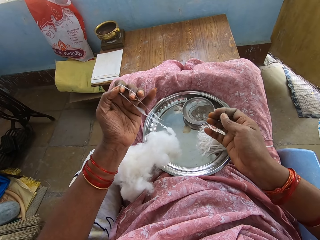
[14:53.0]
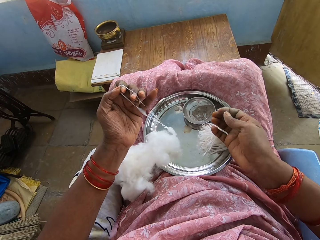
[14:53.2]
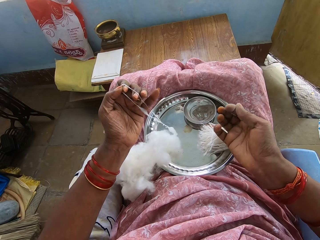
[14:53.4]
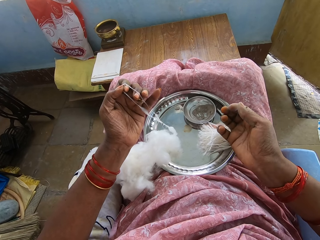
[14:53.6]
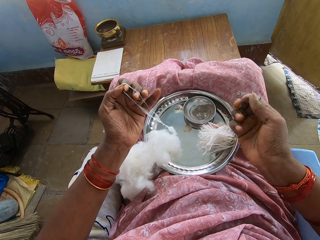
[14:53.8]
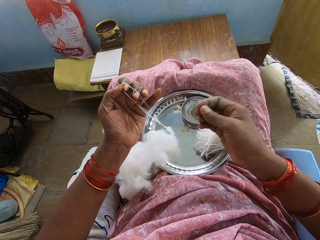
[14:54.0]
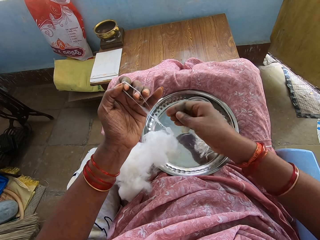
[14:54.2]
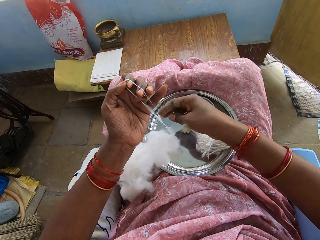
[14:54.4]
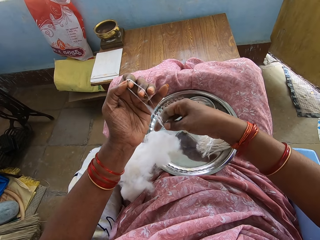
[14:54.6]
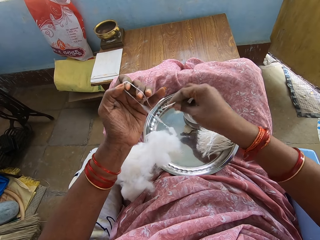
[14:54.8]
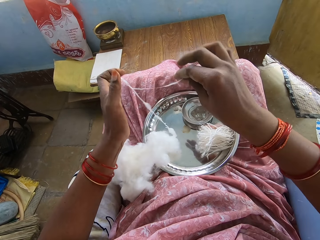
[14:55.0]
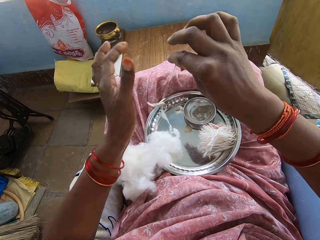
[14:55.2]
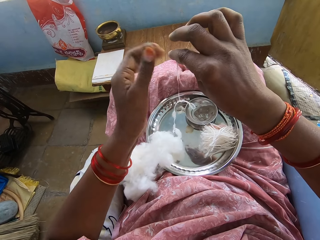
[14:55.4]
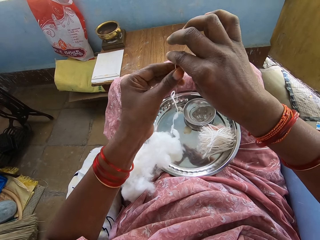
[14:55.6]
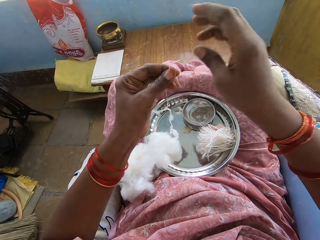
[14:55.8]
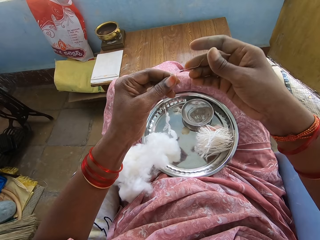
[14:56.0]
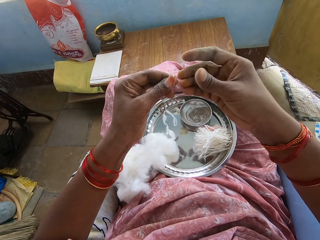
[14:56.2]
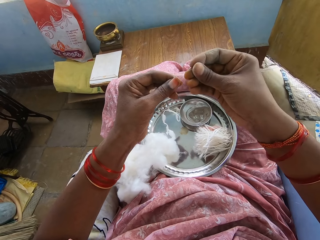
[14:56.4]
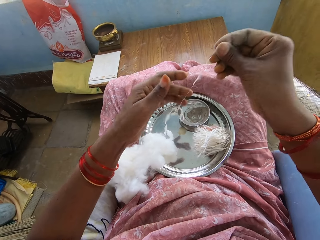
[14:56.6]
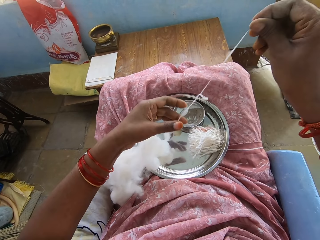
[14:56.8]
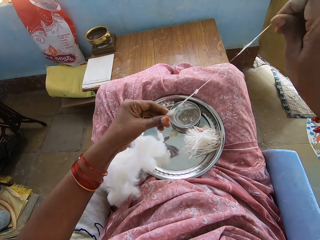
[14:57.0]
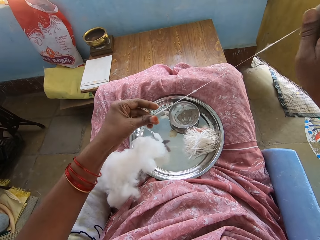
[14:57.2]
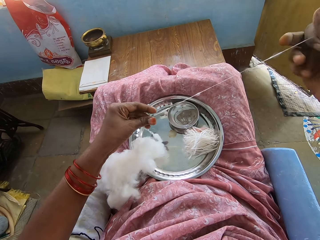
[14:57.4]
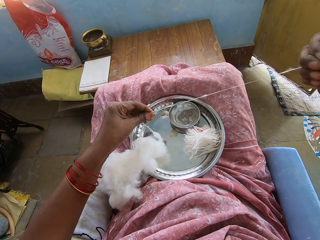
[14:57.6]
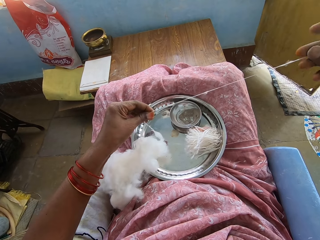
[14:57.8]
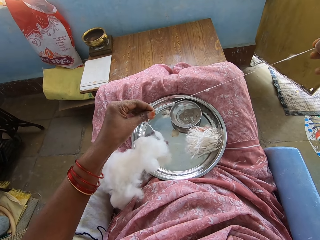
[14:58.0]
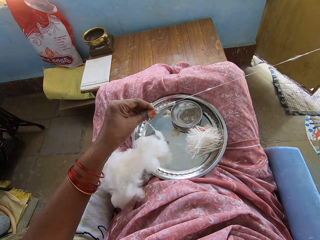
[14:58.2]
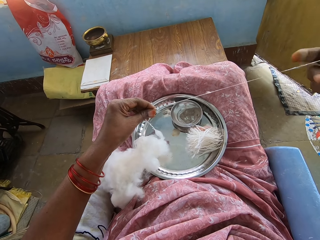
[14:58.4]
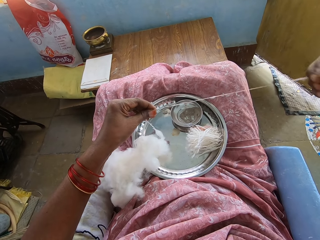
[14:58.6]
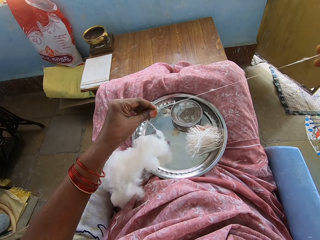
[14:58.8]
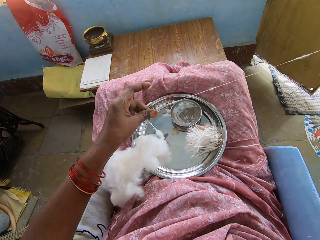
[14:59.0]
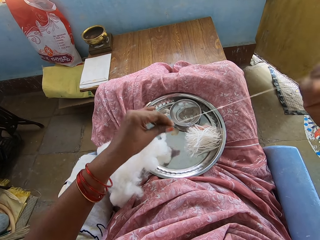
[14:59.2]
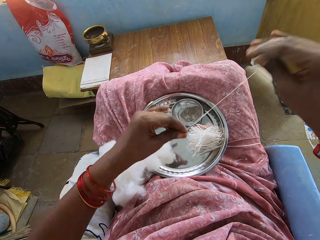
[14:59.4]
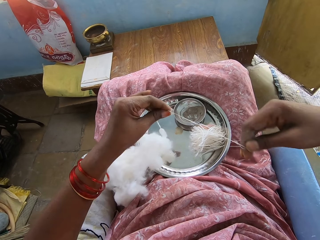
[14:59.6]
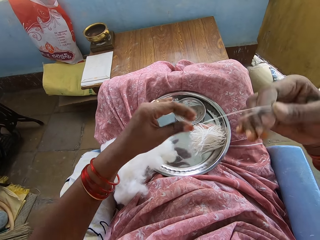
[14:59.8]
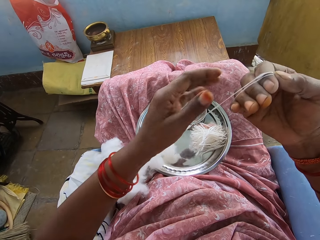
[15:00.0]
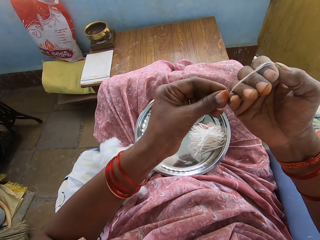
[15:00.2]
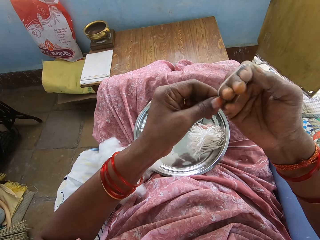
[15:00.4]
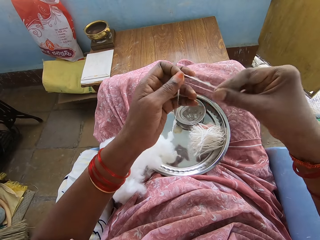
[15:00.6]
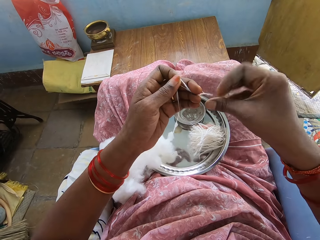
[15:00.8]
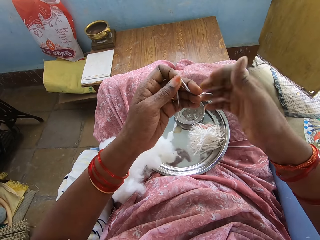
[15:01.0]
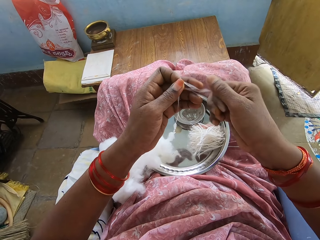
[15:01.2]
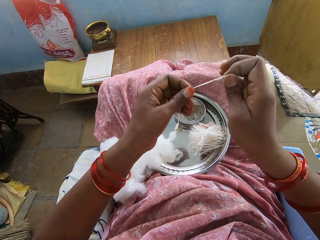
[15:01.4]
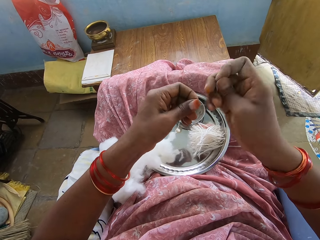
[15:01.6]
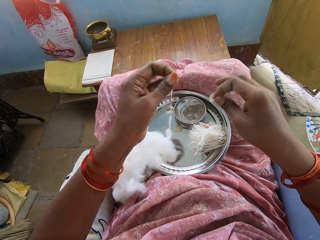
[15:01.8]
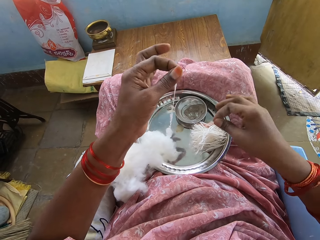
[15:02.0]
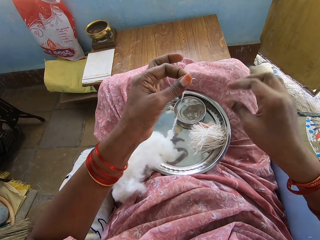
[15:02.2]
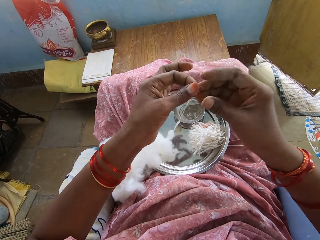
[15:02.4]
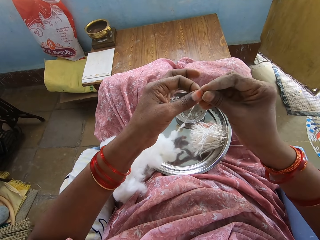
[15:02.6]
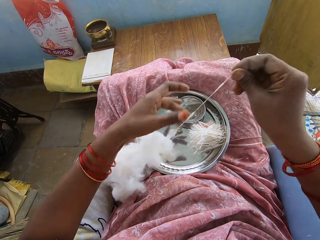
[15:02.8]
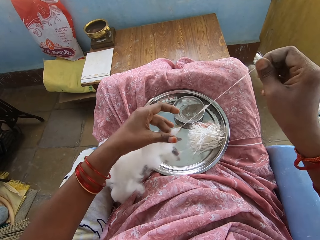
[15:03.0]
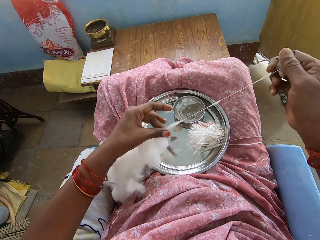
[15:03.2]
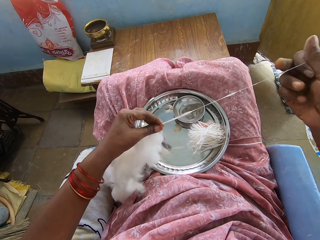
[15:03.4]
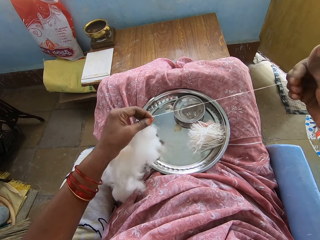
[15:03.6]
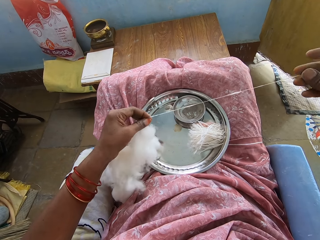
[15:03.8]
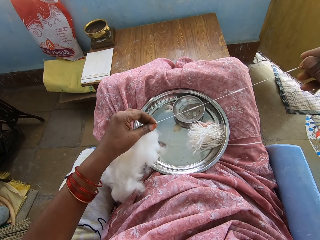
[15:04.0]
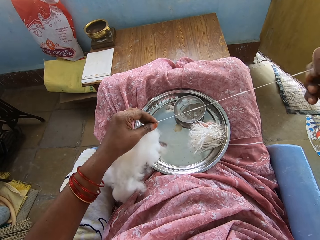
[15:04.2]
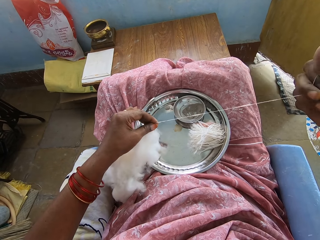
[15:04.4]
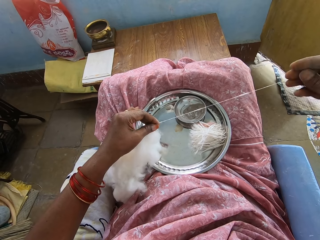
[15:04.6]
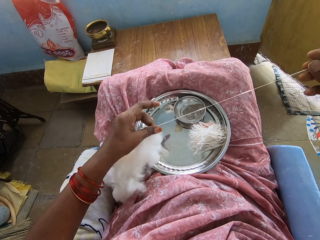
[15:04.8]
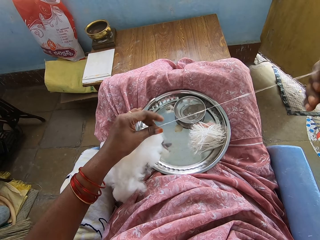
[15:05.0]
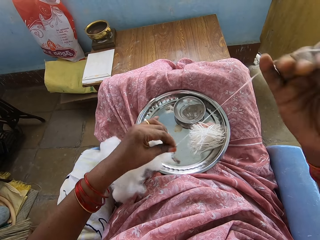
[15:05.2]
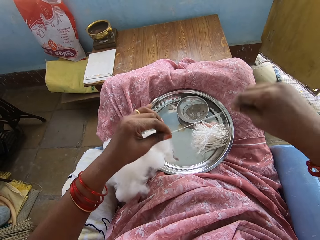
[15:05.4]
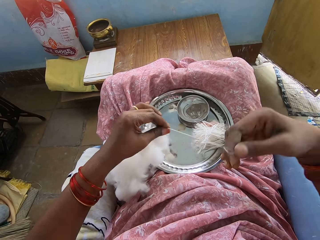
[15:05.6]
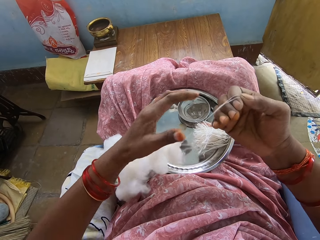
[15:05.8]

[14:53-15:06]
The camera wearer spins cotton with the hand. They pull the cotton. They roll the cotton around the hand. They remove the cotton from the hand. They cut the cotton. They put the cotton in the tray. They spin the cotton with the hand. They pull the cotton.

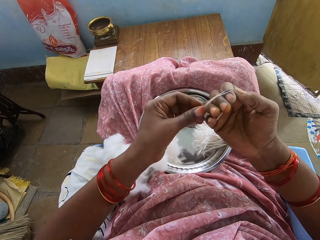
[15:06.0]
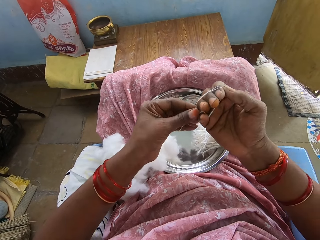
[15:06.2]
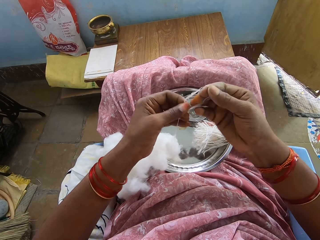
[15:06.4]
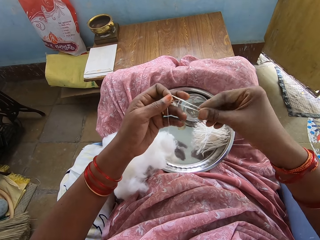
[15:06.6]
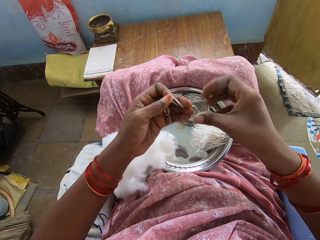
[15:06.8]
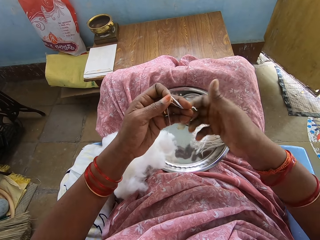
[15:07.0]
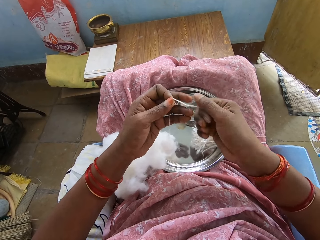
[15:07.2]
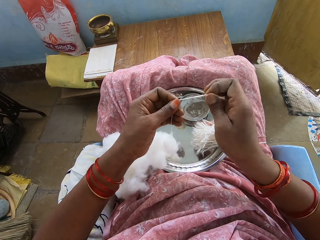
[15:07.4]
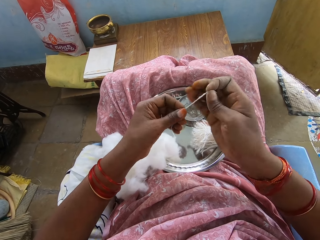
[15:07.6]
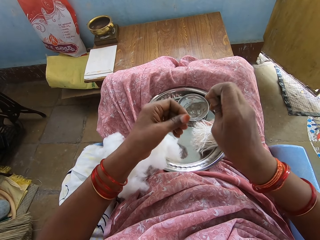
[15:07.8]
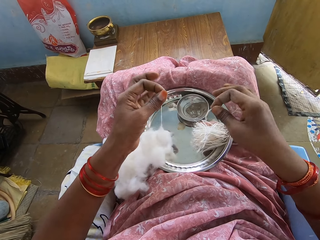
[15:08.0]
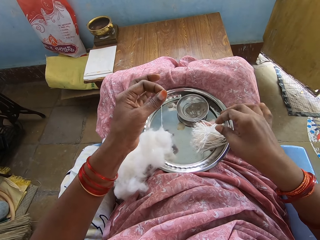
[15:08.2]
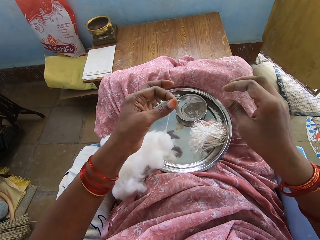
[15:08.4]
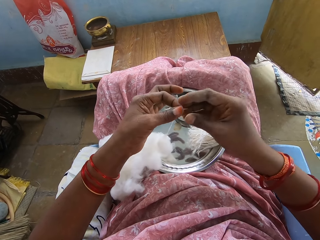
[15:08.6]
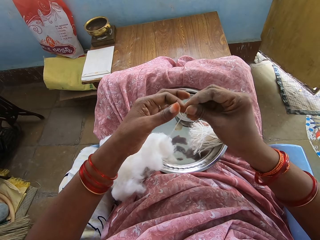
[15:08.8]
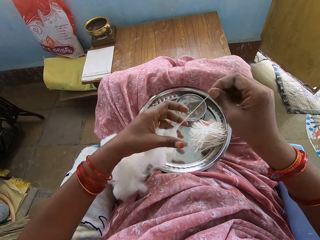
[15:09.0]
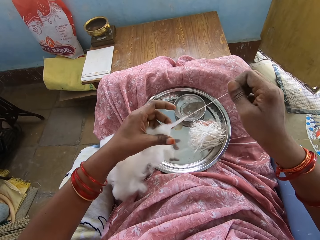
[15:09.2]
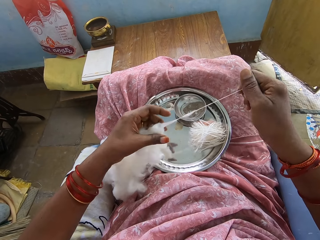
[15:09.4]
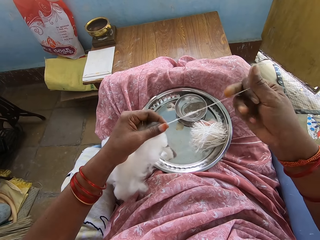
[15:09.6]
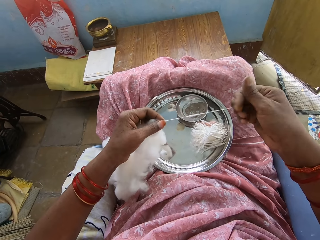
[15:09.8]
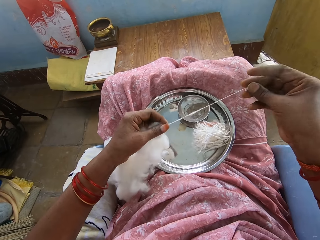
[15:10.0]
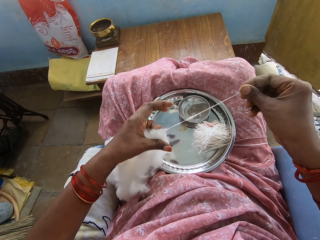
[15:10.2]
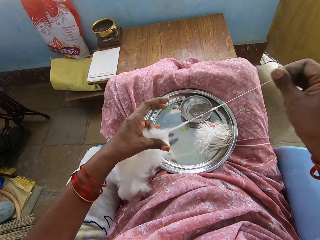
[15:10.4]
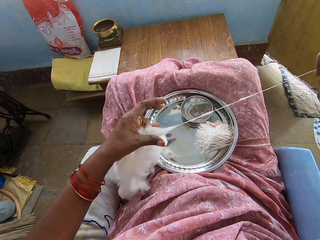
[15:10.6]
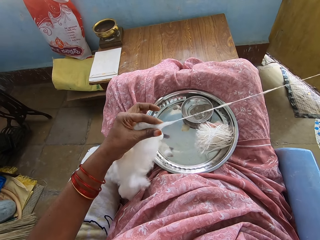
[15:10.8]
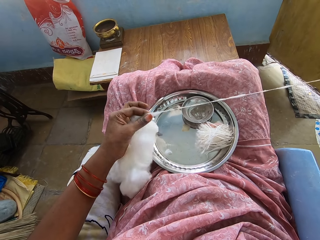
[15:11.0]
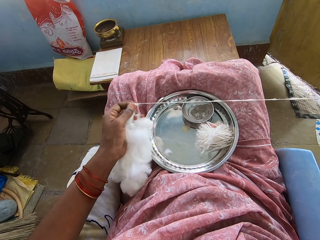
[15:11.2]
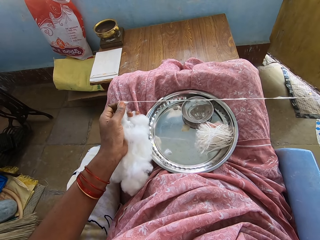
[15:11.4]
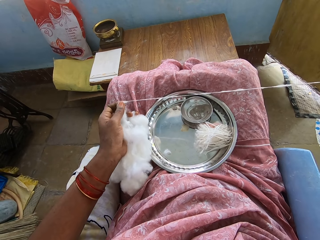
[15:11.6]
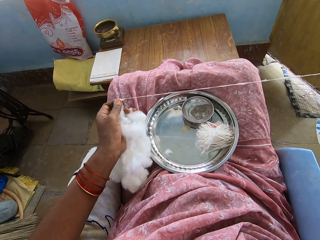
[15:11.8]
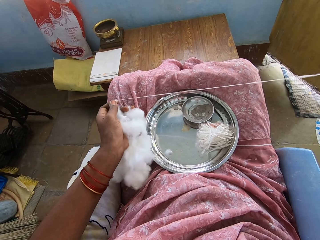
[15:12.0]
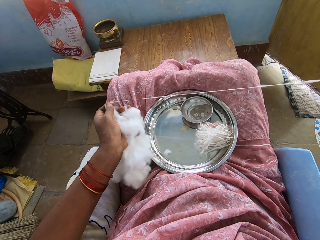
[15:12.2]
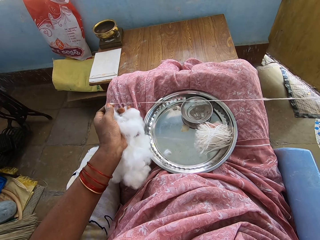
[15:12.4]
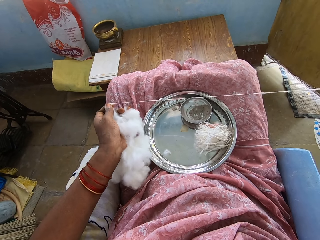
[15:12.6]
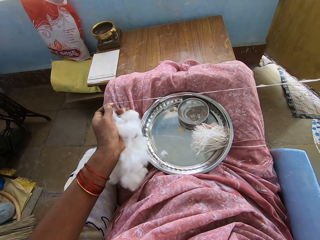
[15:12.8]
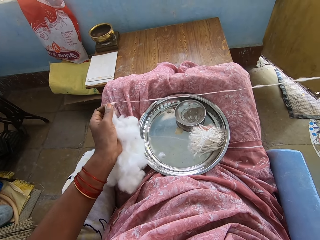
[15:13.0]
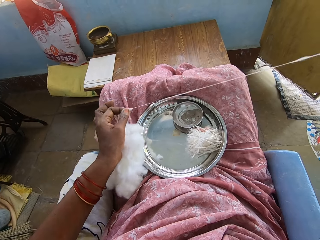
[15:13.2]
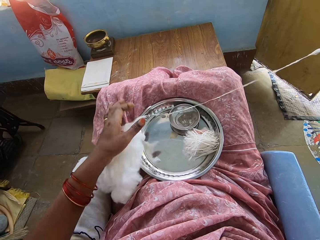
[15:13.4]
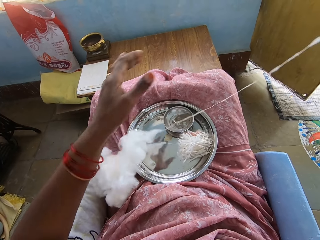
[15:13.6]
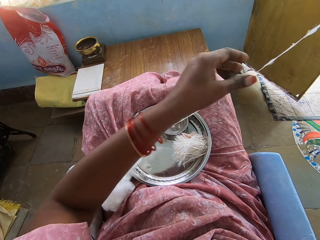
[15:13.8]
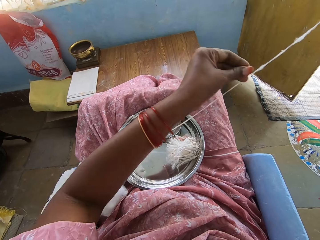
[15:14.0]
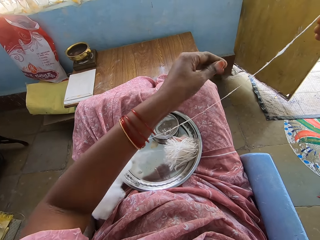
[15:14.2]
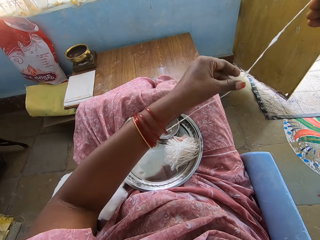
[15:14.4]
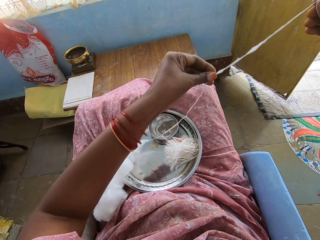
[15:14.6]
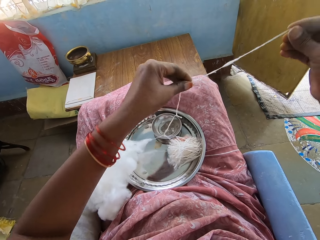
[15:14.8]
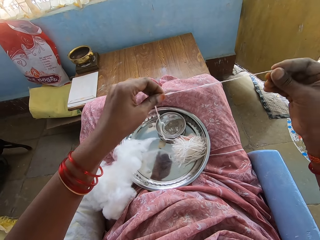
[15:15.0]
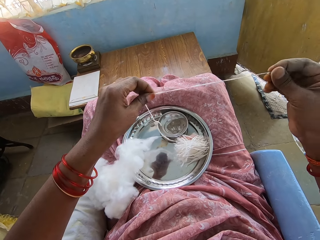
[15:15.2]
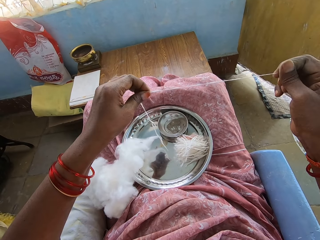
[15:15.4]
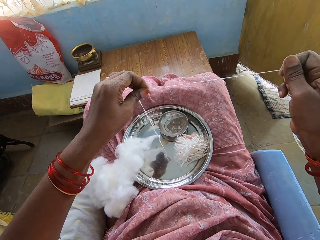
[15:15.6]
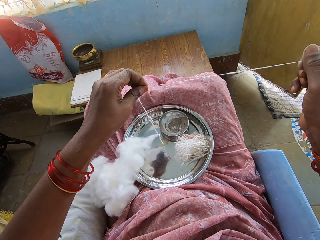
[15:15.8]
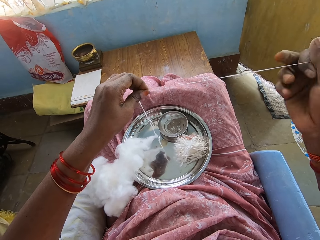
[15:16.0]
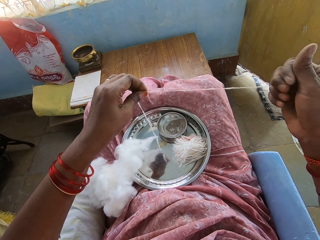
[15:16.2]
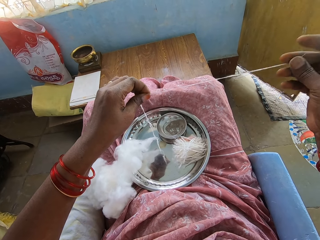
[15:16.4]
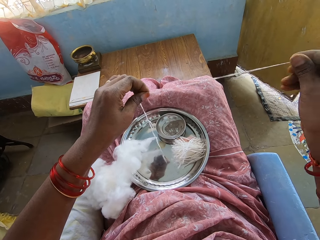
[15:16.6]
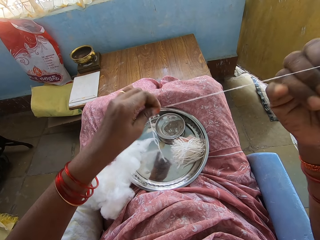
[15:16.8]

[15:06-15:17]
The camera wearer rolls the cotton around the hand. They remove the cotton from the hand. They cut the cotton. They put the cotton in the tray. They spin the cotton with the hand. They pull the cotton.
